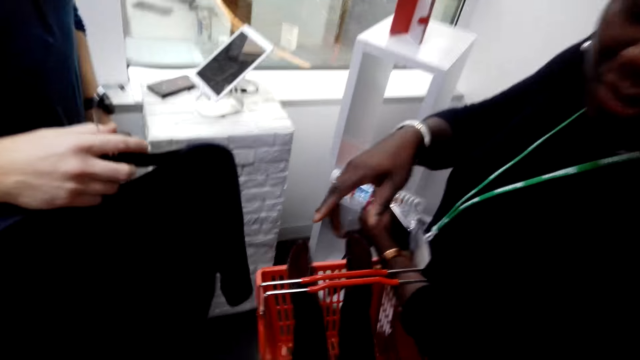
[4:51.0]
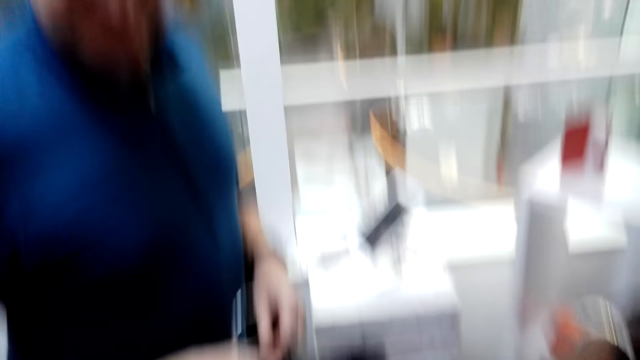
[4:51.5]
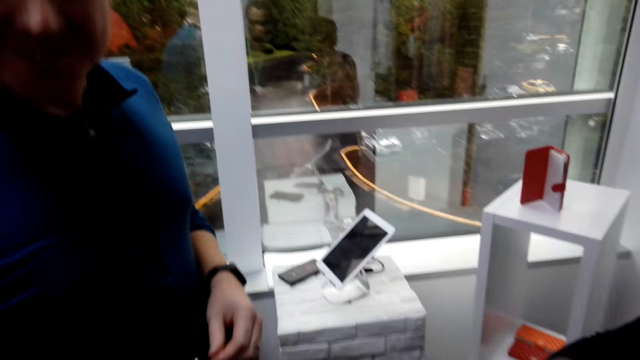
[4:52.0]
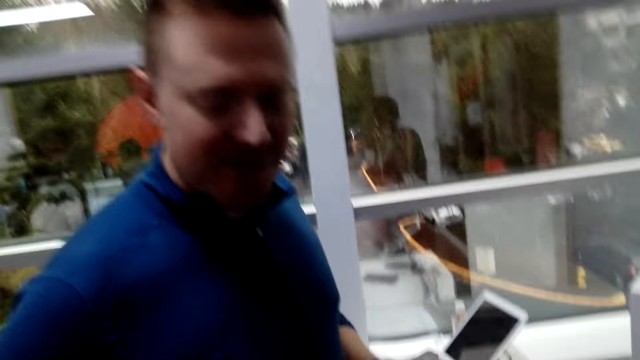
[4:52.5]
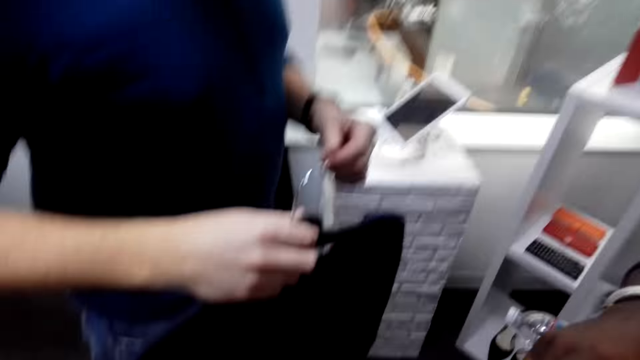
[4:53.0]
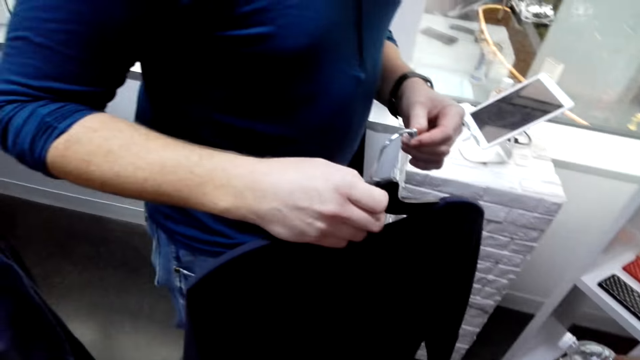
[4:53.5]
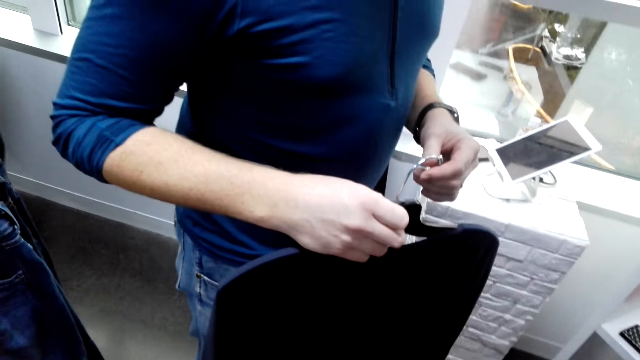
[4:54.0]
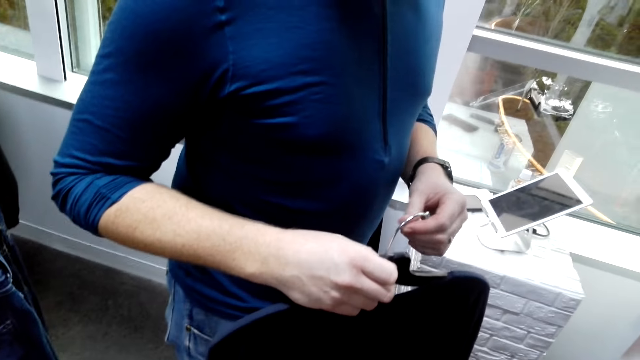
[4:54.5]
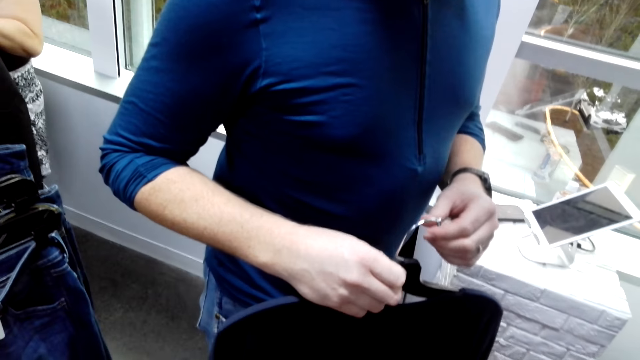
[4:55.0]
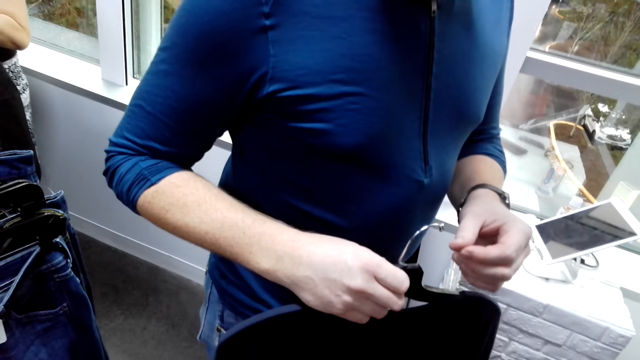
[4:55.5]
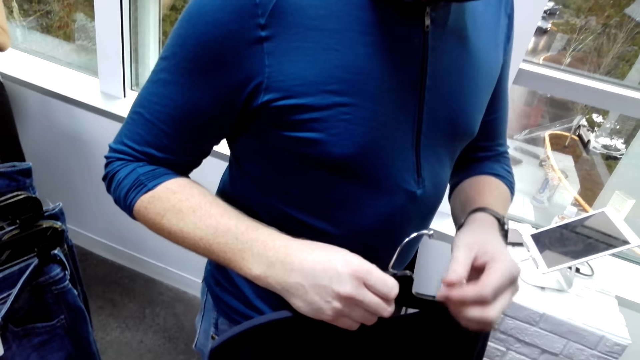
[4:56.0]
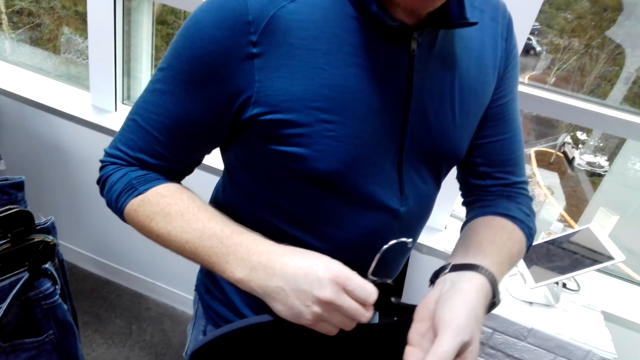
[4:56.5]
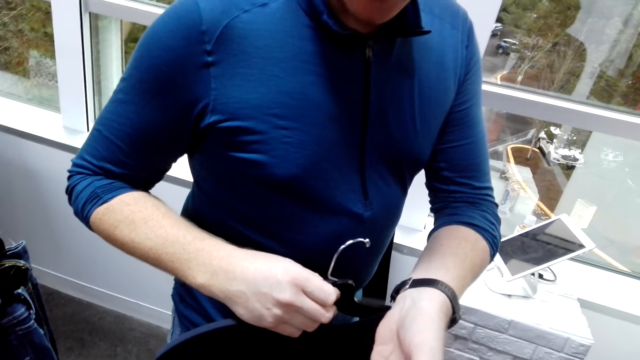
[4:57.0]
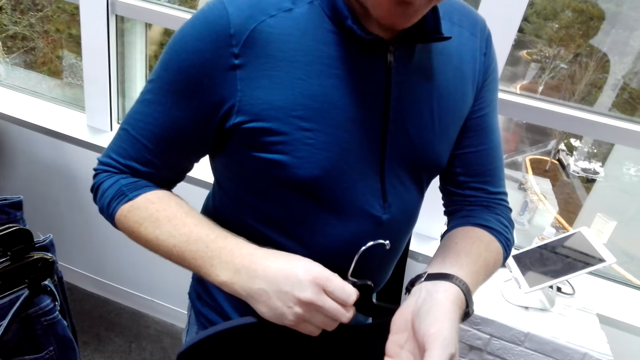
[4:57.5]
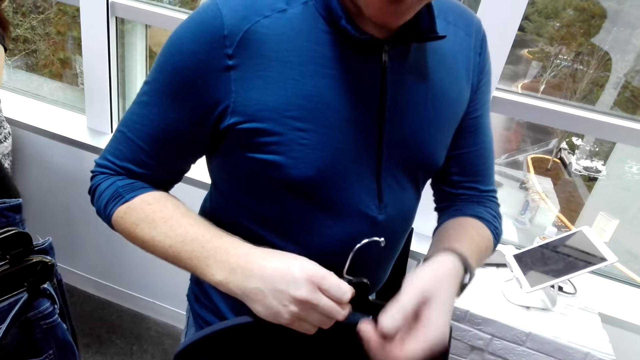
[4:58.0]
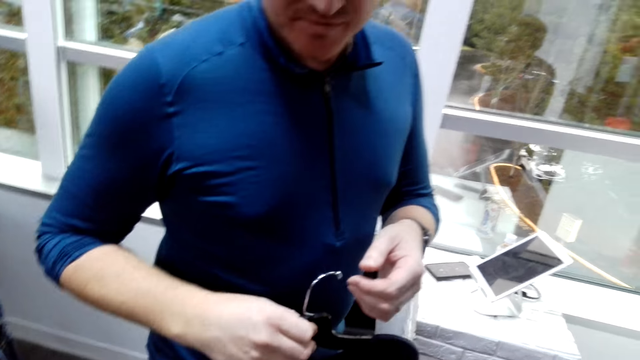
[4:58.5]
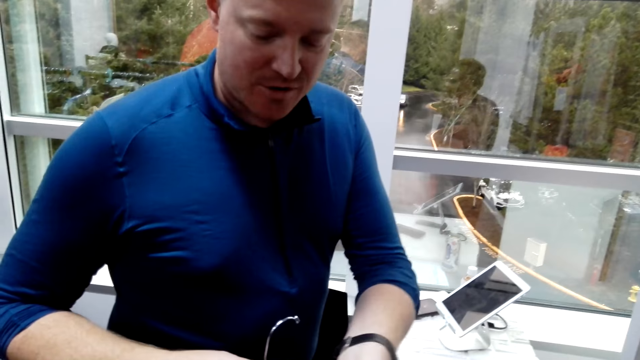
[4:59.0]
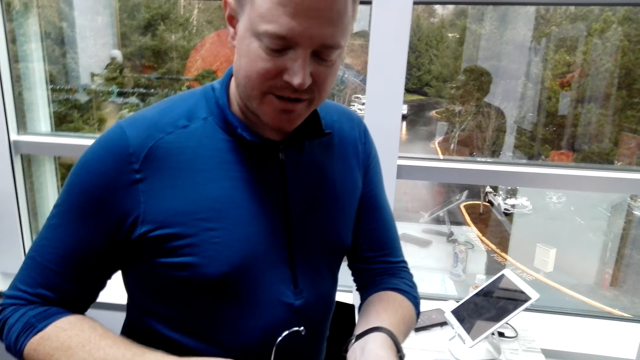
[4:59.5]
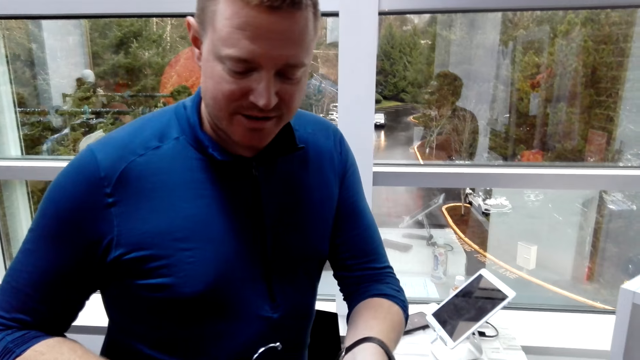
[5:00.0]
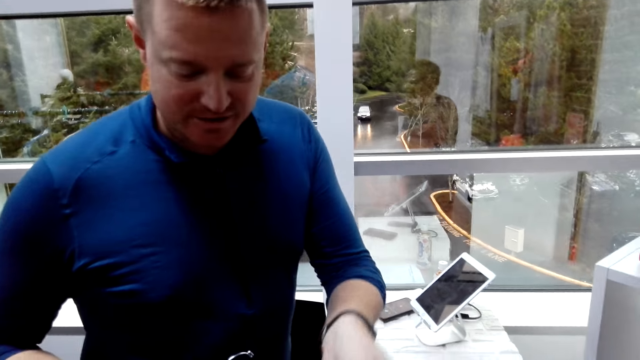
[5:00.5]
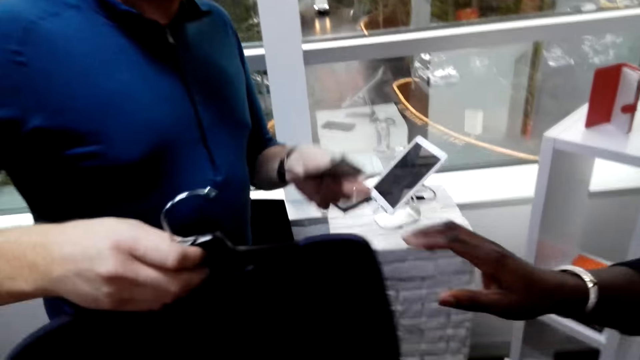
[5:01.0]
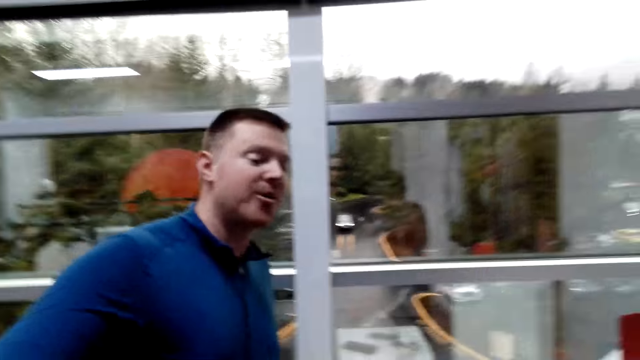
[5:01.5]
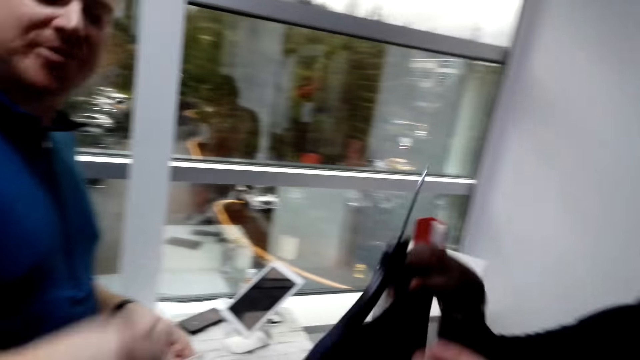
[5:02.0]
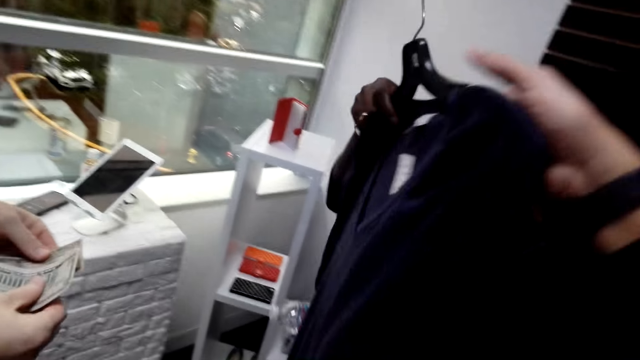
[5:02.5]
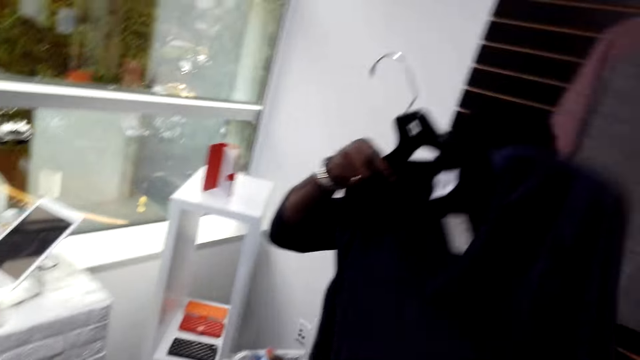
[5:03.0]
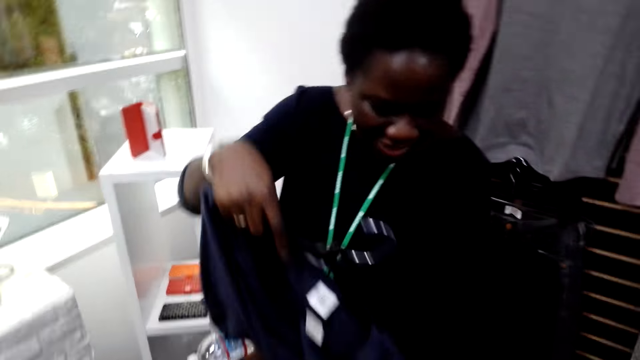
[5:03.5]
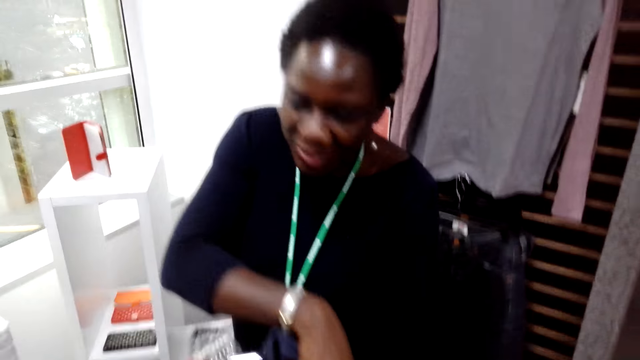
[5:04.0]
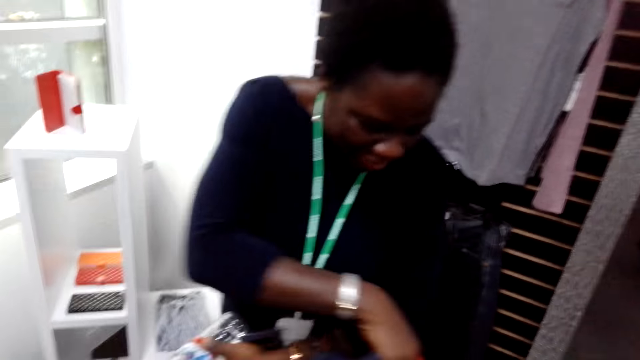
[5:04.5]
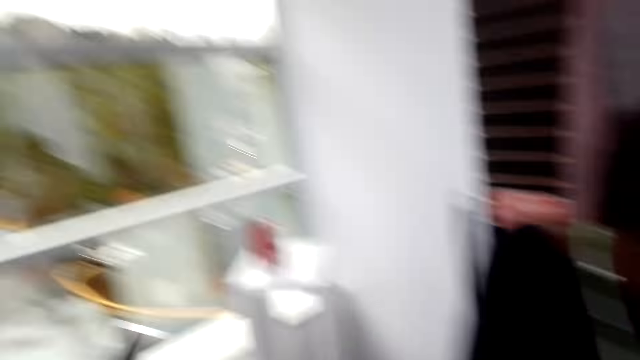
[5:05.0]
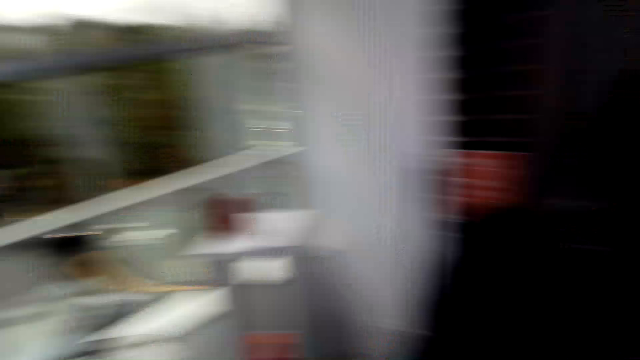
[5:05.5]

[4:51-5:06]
A man talks to the camera wearer. The camera wearer talks to another man. The other man talks to the camera wearer. The camera wearer looks at something. The other man moves his hand and takes money. The other man talks to the camera wearer. The camera wearer pays the other man the money. A lady takes the cloth from the other man. The camera wearer holds the cloth. The first man puts the cloth in the basket.

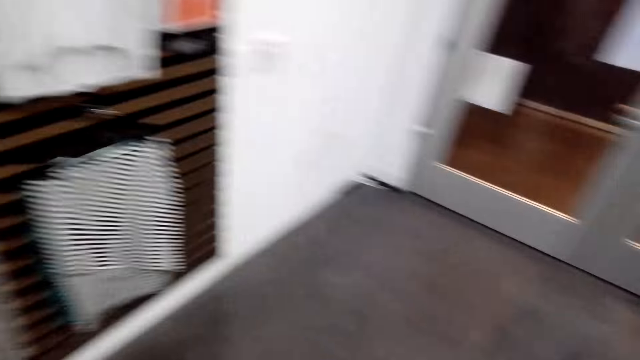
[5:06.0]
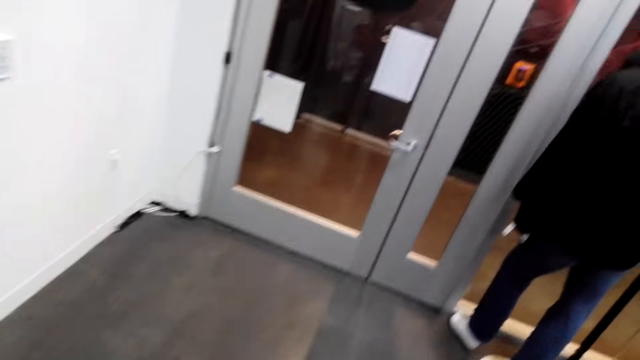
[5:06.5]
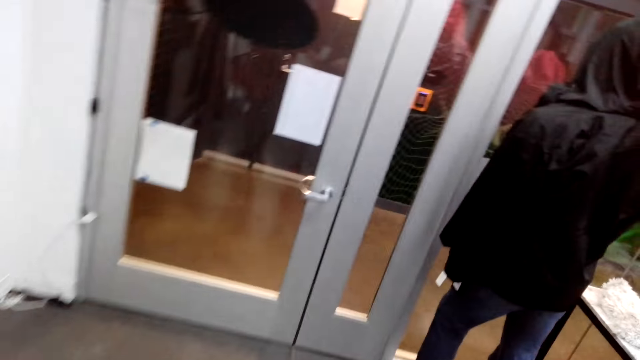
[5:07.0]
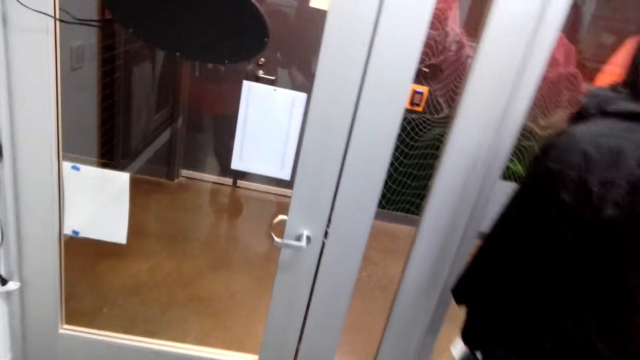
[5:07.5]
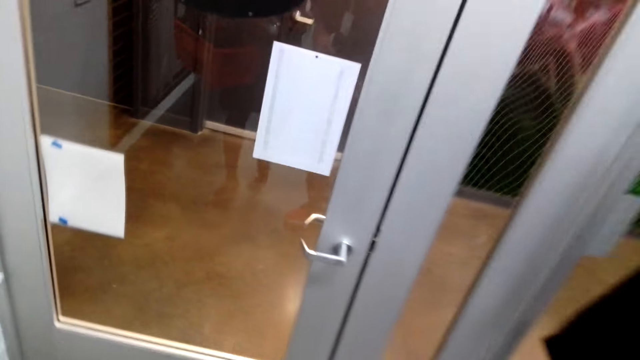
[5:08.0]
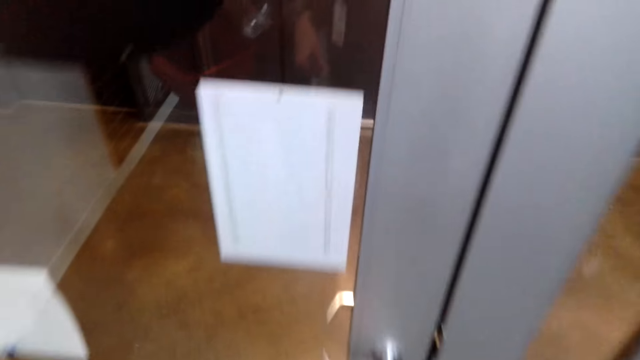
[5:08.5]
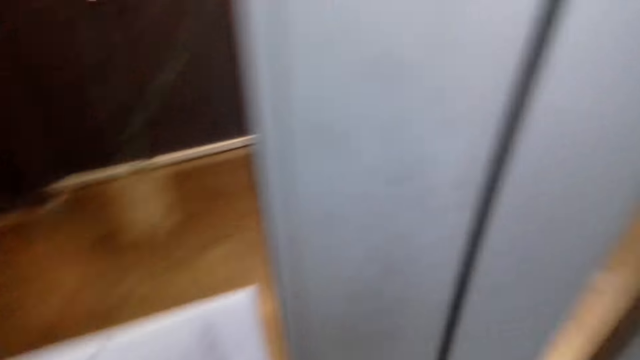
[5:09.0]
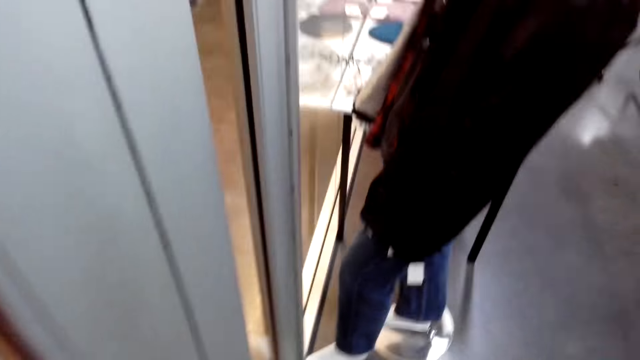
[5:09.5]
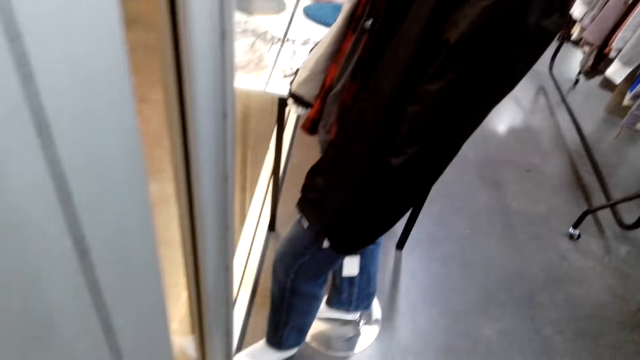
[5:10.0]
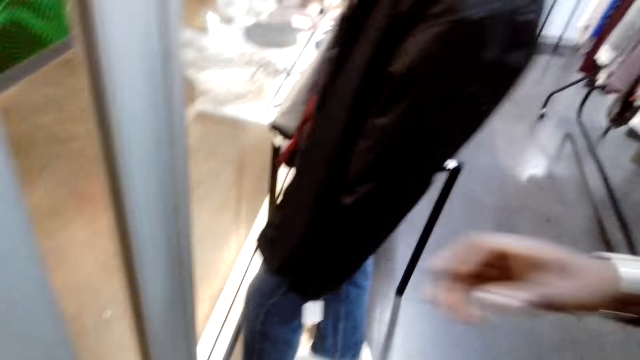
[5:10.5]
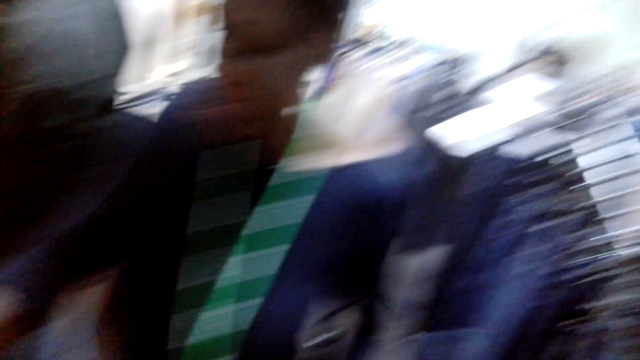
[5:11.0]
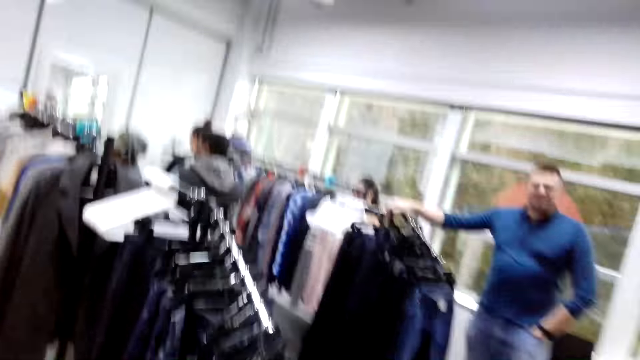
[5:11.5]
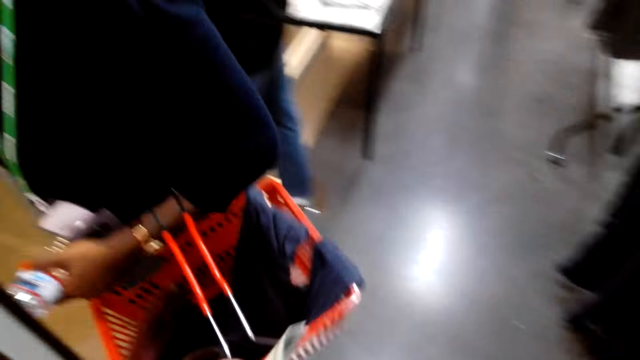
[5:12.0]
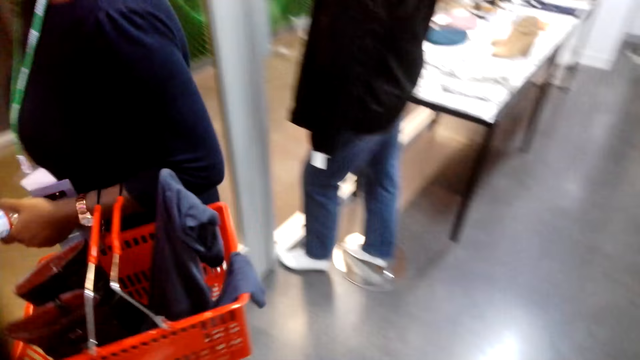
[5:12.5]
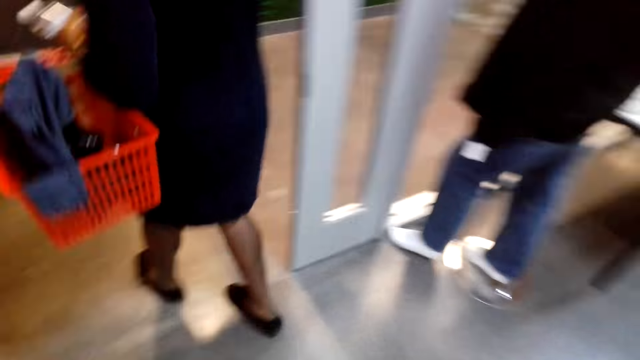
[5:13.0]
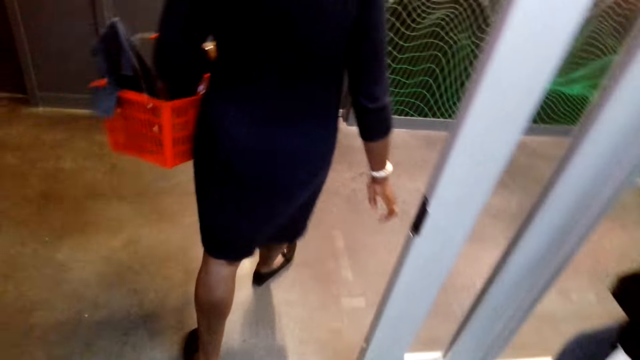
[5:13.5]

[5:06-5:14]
The camera wearer walks around the room. They look around. They hold the door handle. A lady opens the door. The camera wearer looks around the boutique. A man walks out of the boutique.
